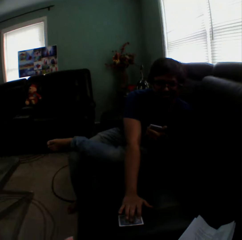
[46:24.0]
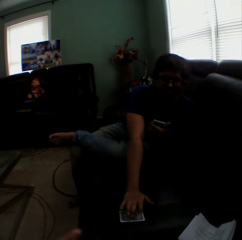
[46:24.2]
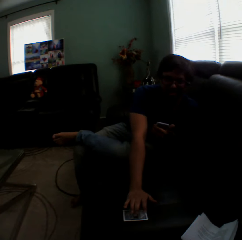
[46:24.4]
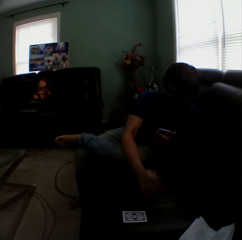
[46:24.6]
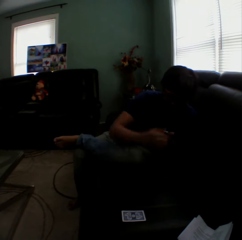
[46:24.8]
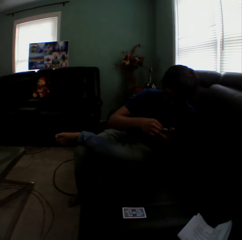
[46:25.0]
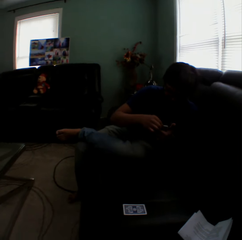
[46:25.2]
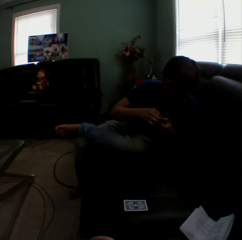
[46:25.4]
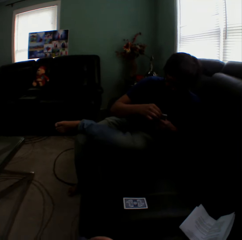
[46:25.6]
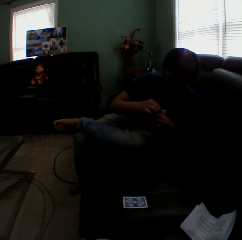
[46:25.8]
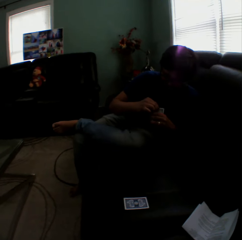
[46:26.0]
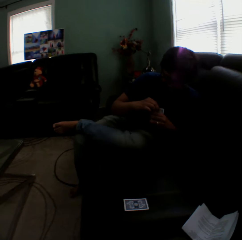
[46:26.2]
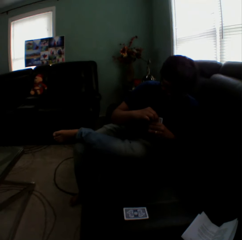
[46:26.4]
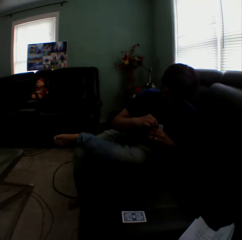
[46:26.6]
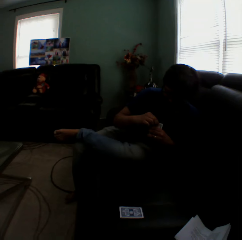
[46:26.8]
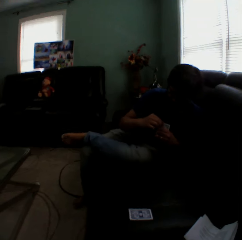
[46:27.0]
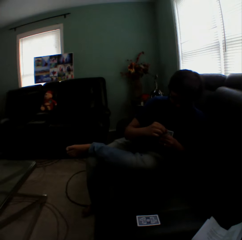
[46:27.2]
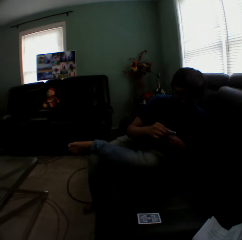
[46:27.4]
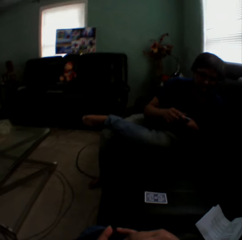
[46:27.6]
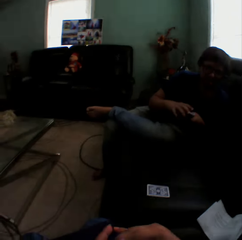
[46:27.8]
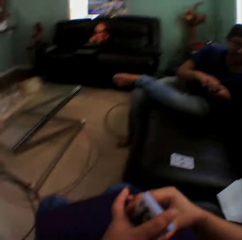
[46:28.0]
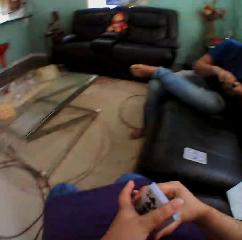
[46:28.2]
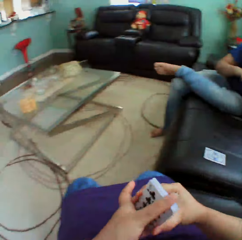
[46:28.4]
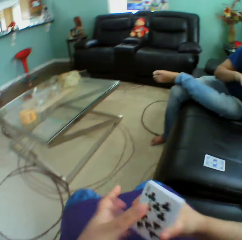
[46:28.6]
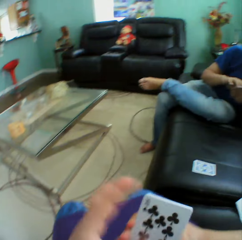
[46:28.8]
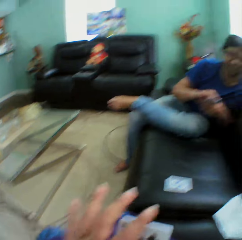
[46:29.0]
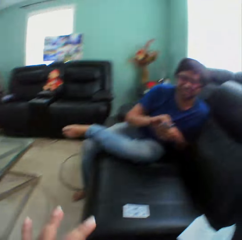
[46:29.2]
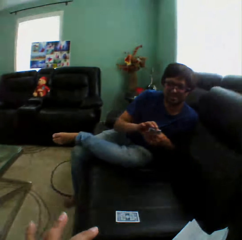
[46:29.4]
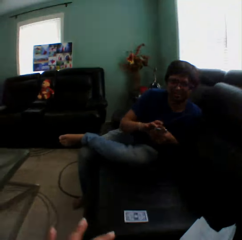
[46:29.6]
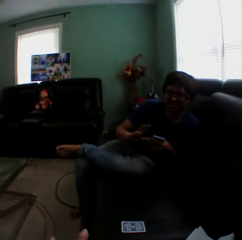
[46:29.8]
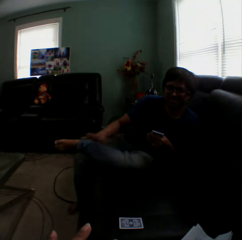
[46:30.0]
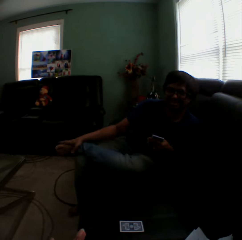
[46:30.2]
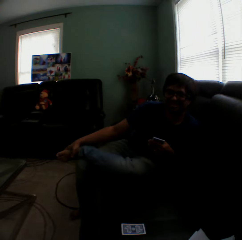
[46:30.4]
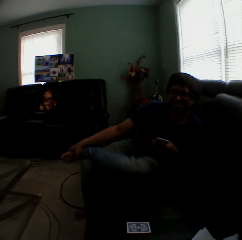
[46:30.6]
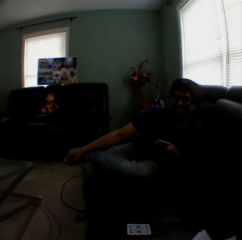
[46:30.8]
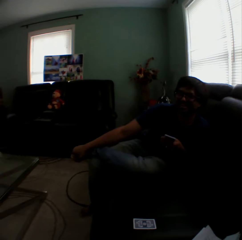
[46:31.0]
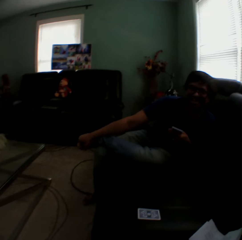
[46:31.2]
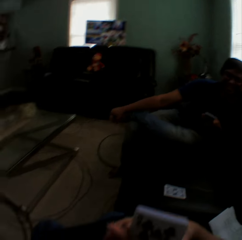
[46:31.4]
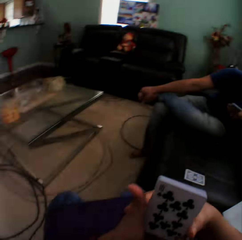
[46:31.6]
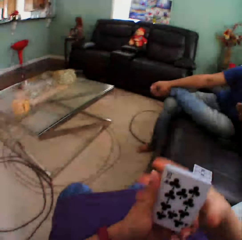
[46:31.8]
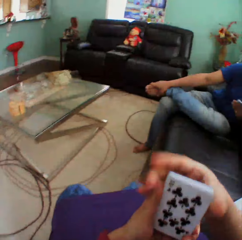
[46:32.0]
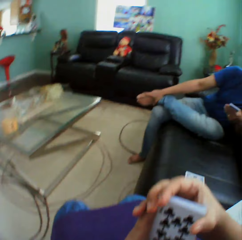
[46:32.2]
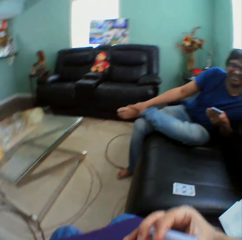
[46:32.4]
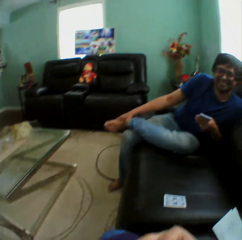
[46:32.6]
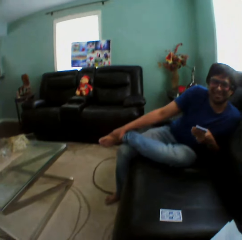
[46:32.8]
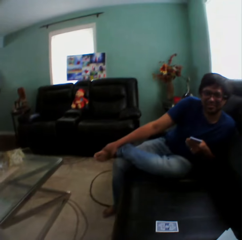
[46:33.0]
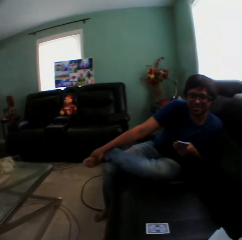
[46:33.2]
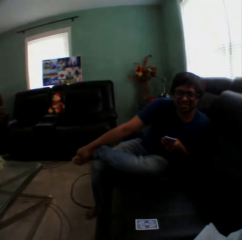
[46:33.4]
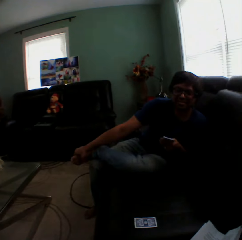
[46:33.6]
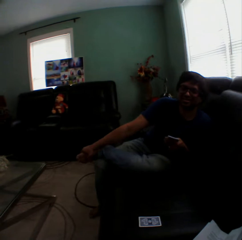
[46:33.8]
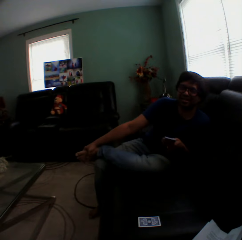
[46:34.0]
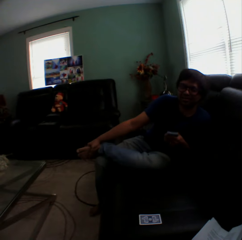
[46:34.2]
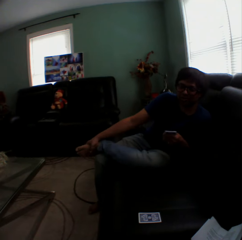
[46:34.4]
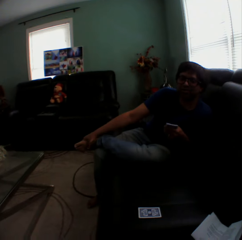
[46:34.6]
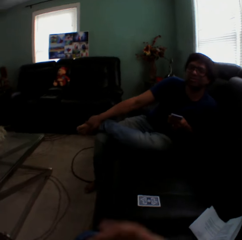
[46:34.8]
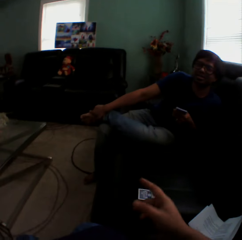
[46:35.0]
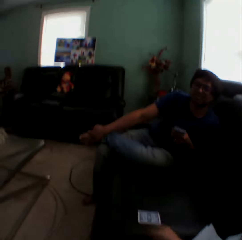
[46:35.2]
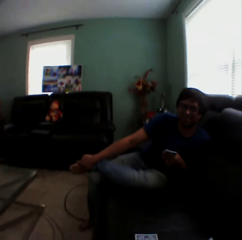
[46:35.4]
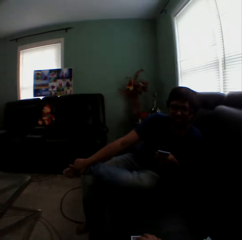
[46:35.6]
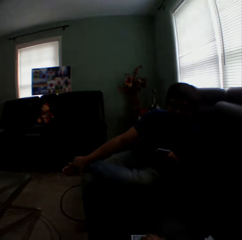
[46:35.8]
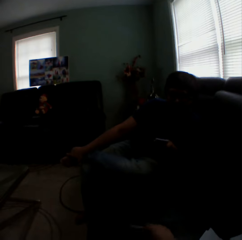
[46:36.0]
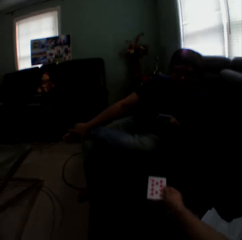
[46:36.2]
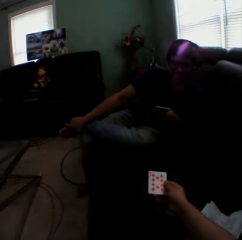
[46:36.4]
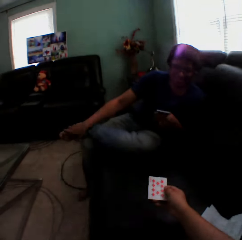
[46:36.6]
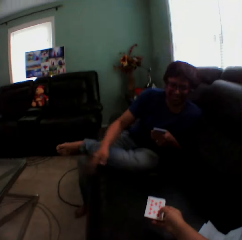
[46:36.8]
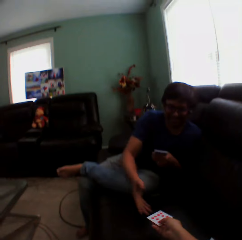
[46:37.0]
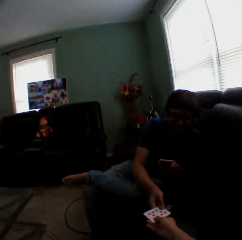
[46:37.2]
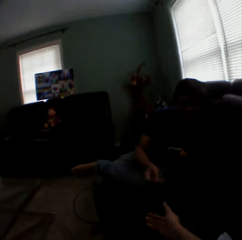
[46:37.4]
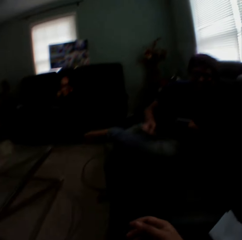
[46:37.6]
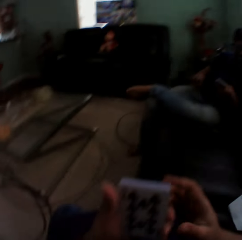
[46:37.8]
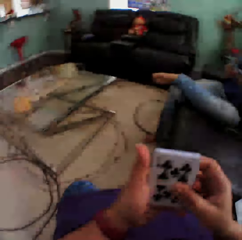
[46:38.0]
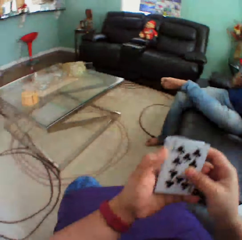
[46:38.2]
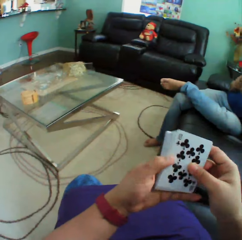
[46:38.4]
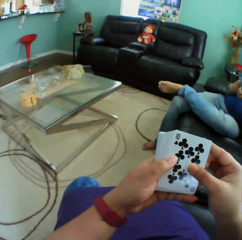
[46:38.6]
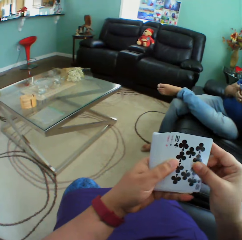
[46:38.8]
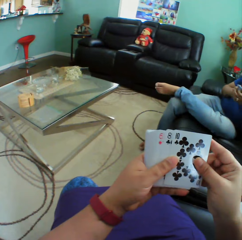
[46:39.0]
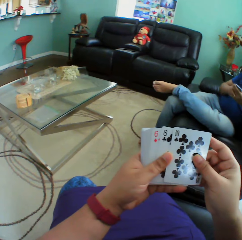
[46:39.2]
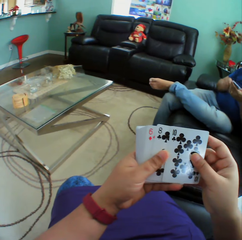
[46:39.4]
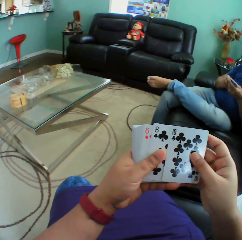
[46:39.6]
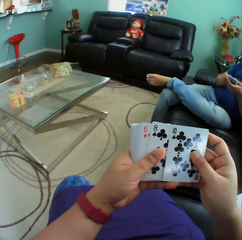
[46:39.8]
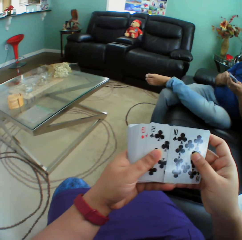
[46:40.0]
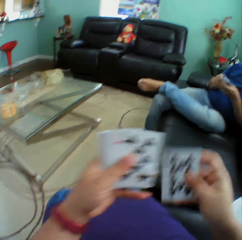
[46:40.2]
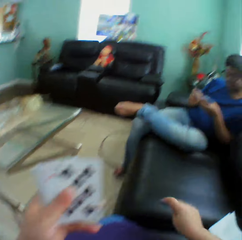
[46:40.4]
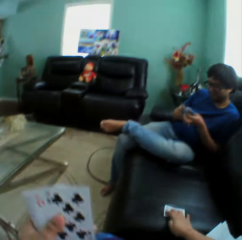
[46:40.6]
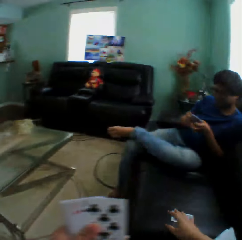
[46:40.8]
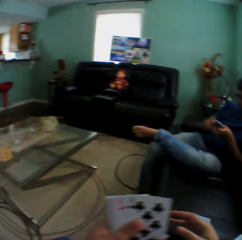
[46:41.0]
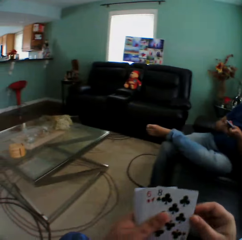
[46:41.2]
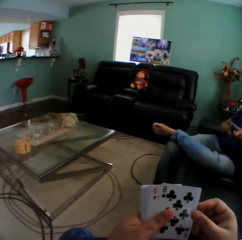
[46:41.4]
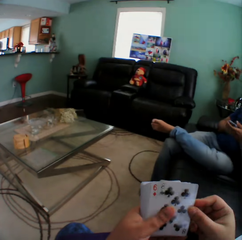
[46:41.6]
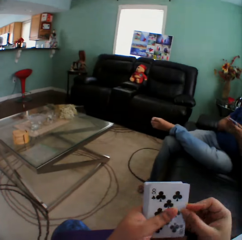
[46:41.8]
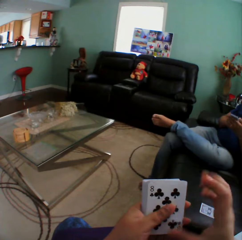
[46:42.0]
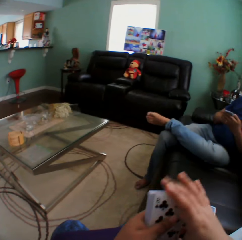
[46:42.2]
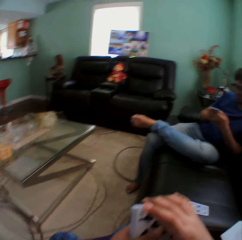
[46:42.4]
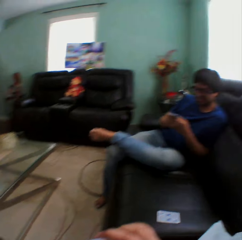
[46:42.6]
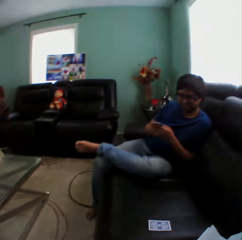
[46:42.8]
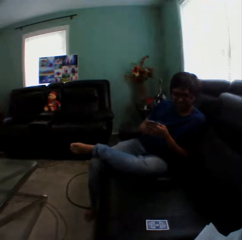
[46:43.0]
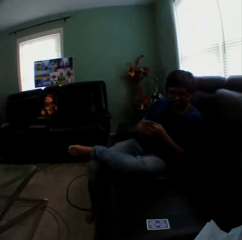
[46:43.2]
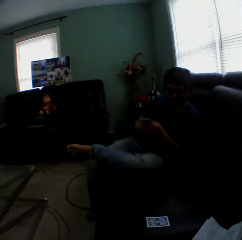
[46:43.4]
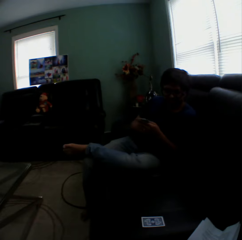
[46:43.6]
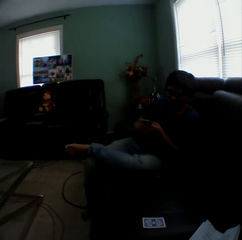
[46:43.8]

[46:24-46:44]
A man looks at the cards. The man moves his hand. The camera wearer points at the card. They hold the card. The man holds the card. The camera wearer shuffles the card. They put a card on the couch.

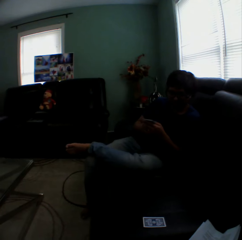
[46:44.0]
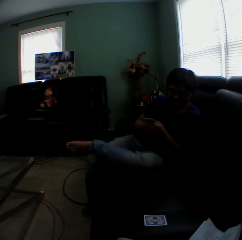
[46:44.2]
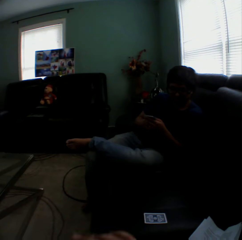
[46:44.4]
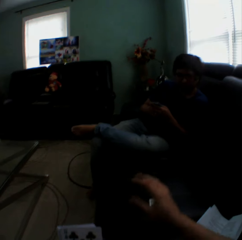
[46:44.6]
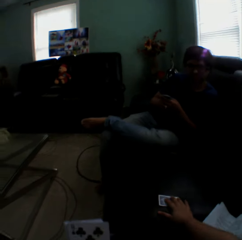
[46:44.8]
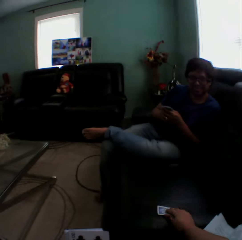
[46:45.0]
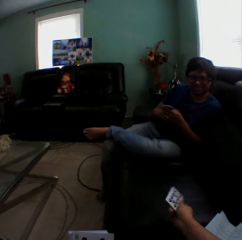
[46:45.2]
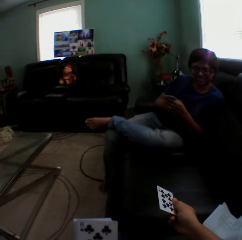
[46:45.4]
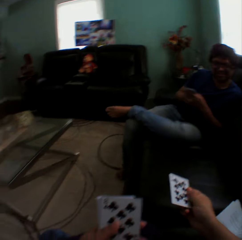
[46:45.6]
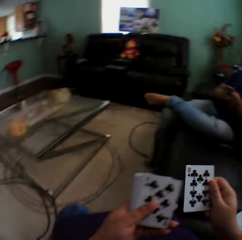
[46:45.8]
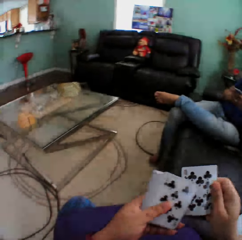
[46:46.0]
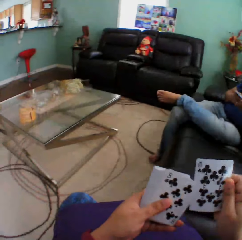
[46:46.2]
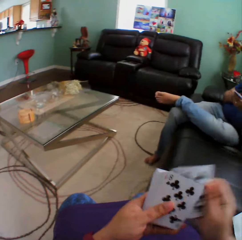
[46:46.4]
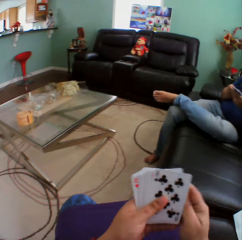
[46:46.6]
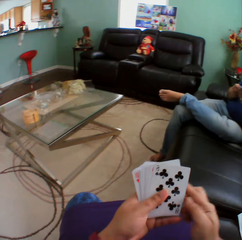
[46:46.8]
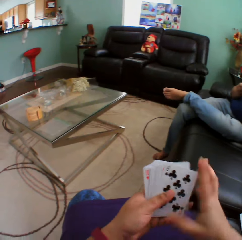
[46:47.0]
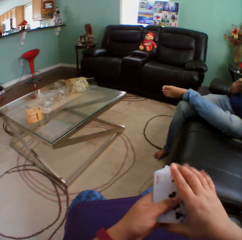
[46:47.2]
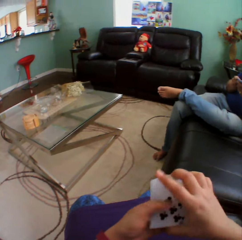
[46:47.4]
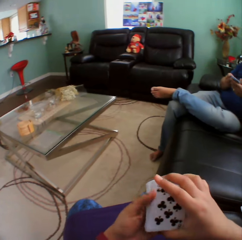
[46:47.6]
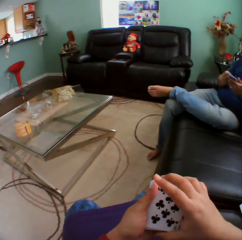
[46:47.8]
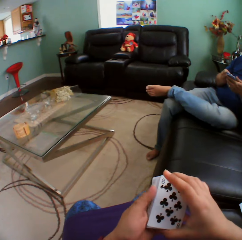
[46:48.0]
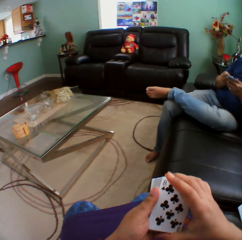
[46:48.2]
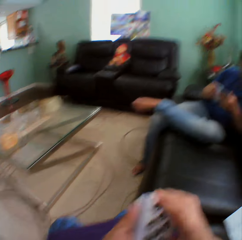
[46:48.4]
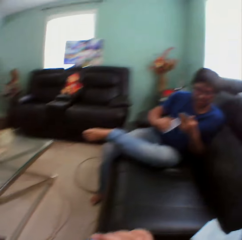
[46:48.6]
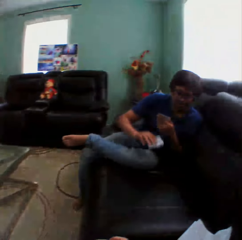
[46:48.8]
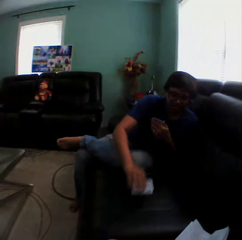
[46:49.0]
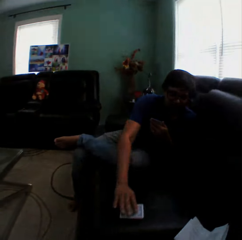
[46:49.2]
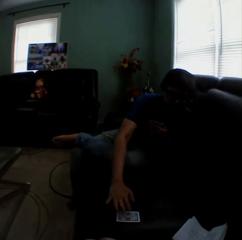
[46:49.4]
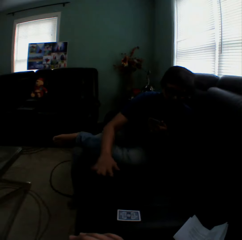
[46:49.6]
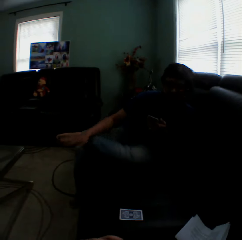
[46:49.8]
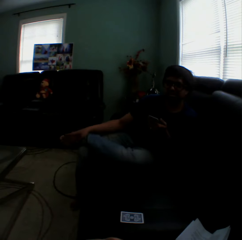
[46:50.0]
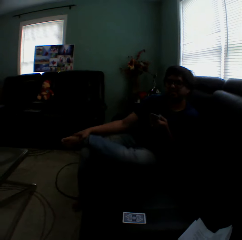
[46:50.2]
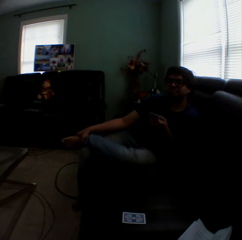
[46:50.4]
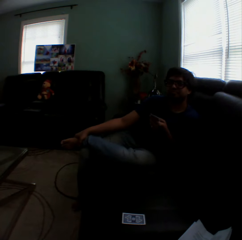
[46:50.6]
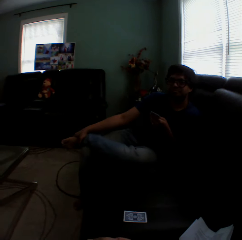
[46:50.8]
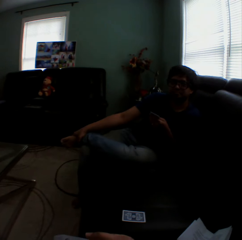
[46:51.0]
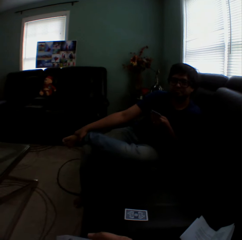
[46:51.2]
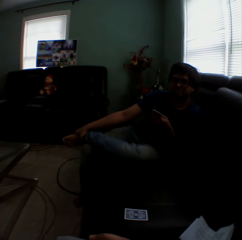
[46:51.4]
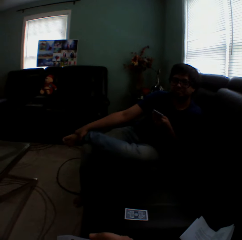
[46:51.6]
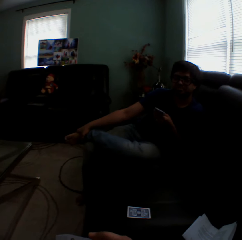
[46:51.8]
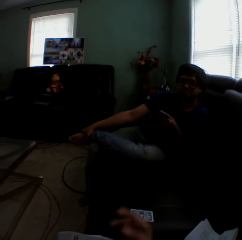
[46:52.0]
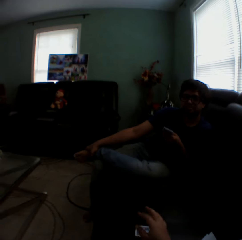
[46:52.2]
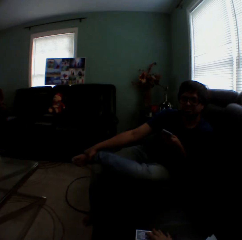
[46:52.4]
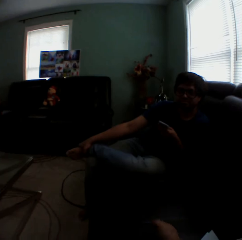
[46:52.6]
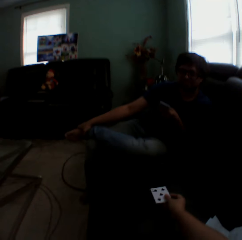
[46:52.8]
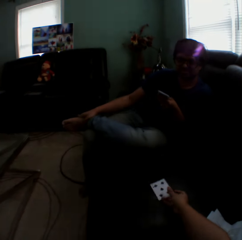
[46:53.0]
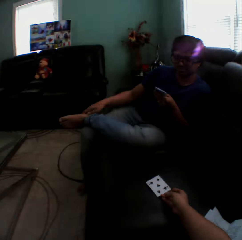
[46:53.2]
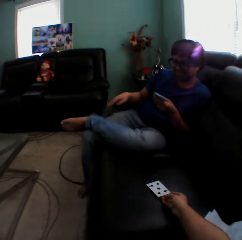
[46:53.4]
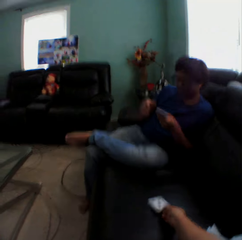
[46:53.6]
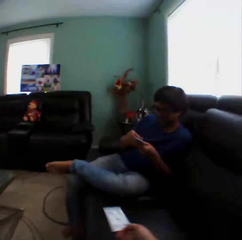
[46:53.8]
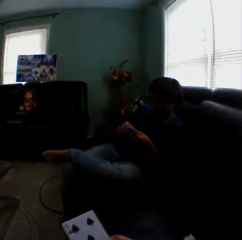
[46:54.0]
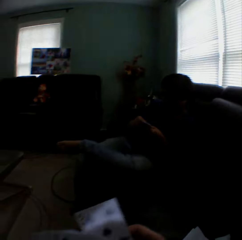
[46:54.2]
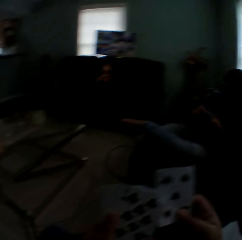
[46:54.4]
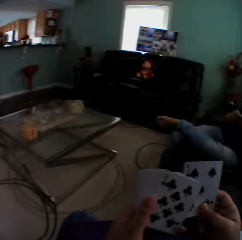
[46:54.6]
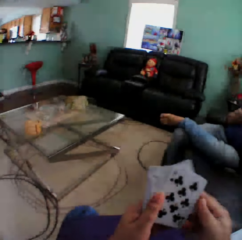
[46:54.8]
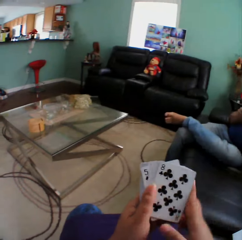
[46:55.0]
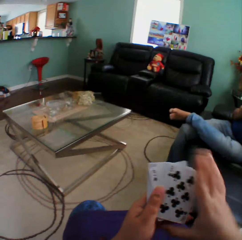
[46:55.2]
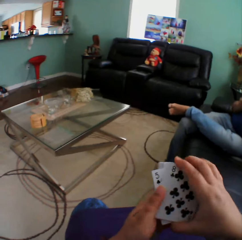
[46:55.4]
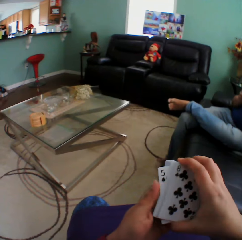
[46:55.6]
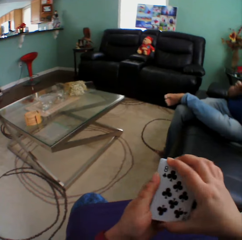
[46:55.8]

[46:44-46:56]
The camera wearer picks up the card. A man puts a card on the couch. The camera wearer plays the card game with the man. They hold the card and lift the card.
